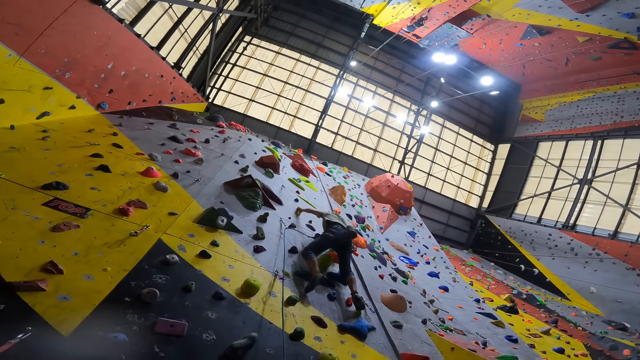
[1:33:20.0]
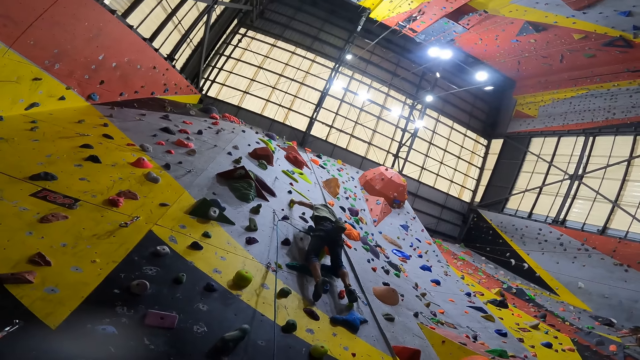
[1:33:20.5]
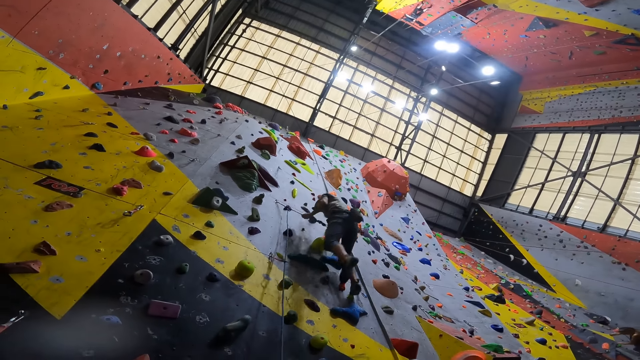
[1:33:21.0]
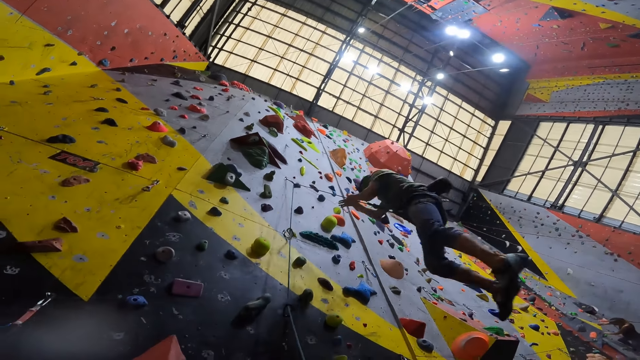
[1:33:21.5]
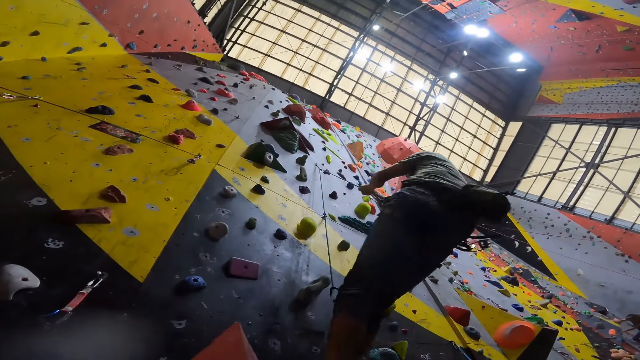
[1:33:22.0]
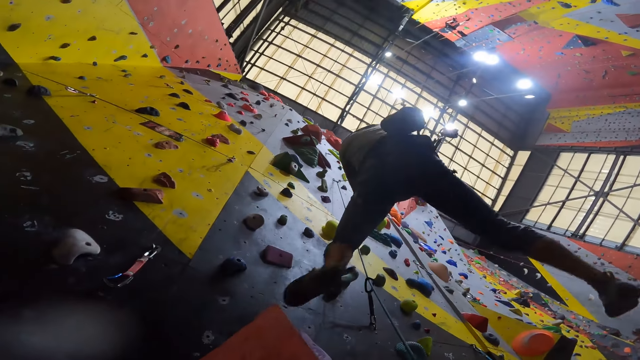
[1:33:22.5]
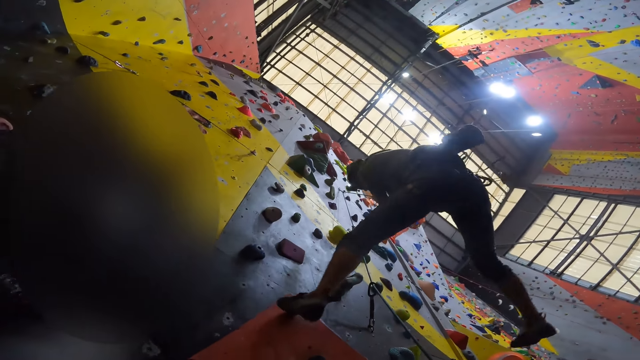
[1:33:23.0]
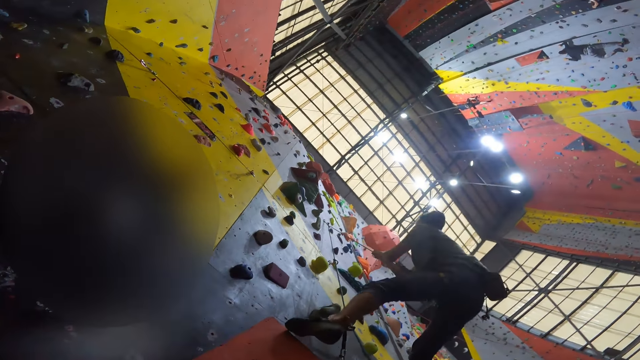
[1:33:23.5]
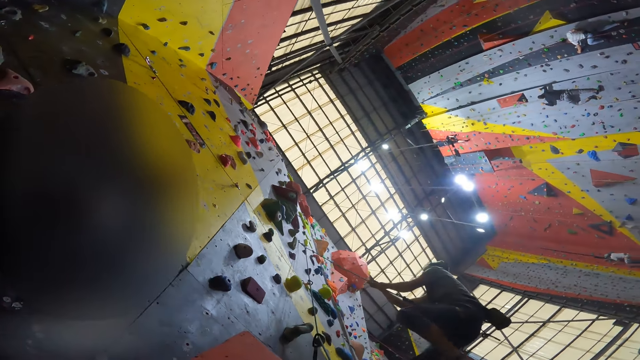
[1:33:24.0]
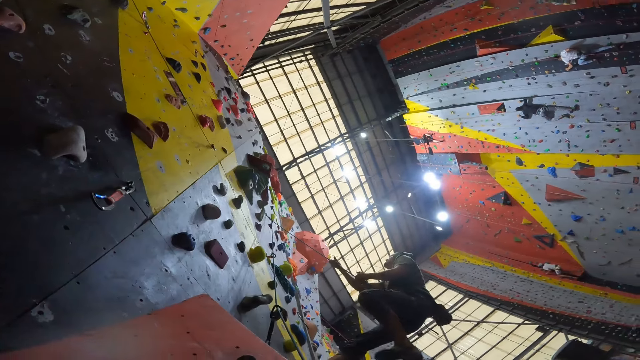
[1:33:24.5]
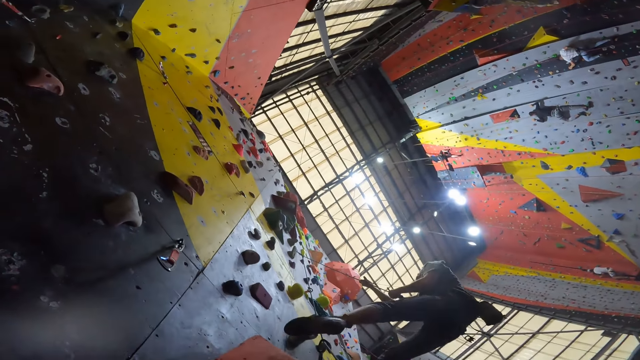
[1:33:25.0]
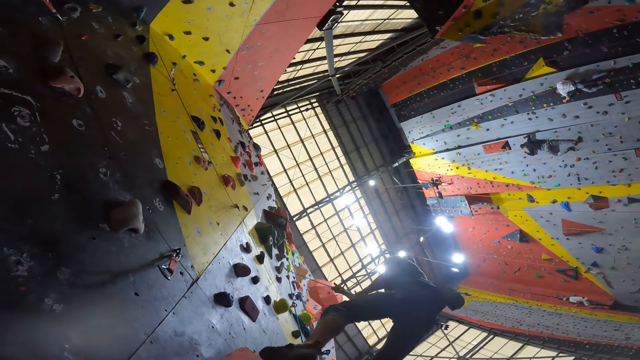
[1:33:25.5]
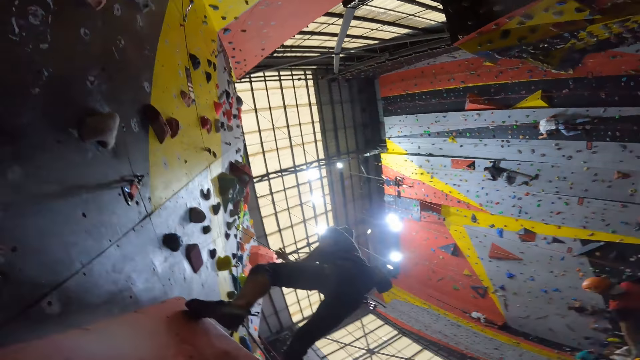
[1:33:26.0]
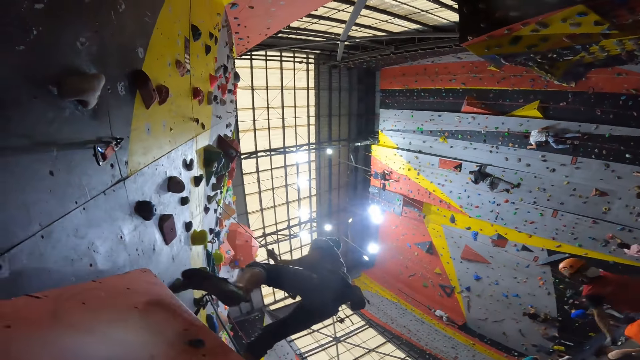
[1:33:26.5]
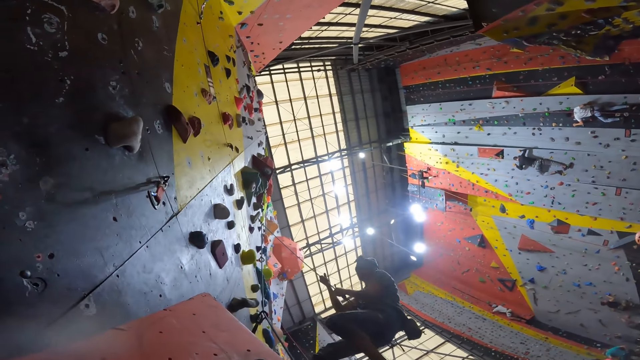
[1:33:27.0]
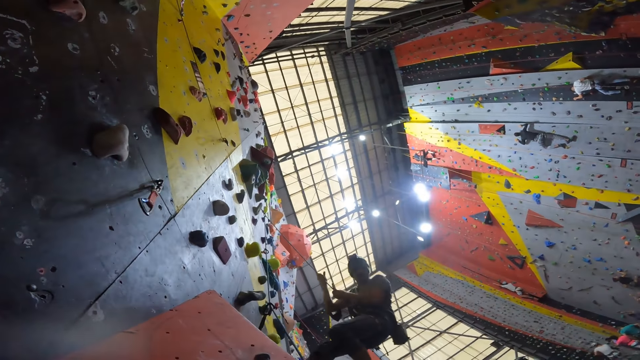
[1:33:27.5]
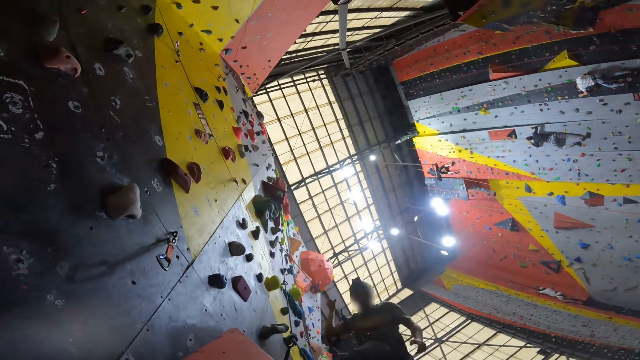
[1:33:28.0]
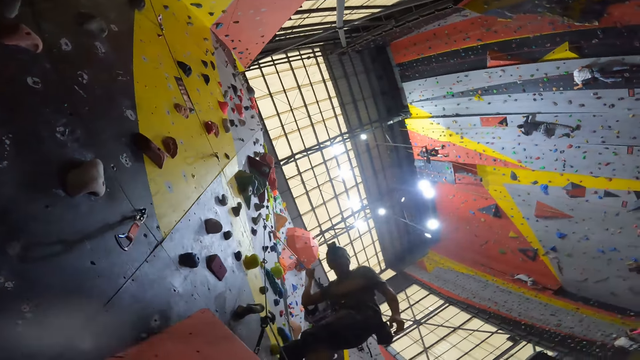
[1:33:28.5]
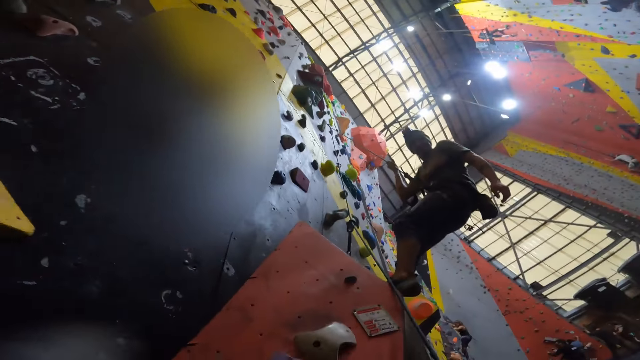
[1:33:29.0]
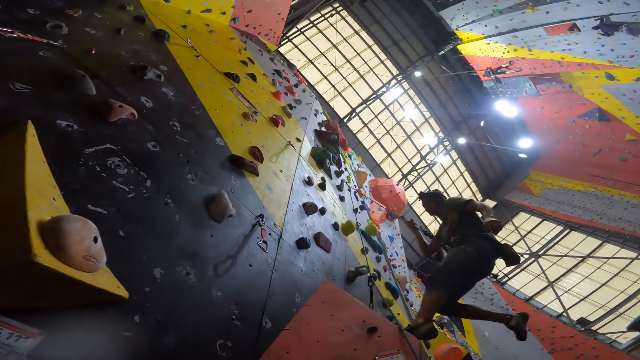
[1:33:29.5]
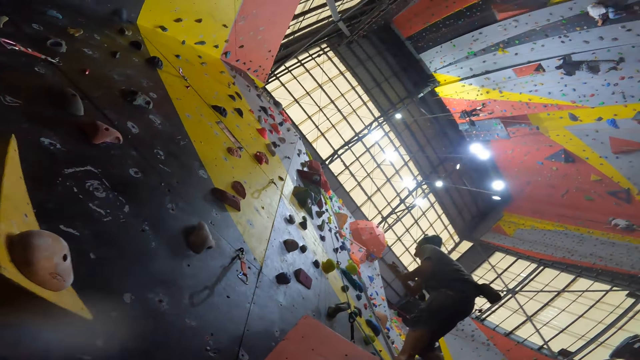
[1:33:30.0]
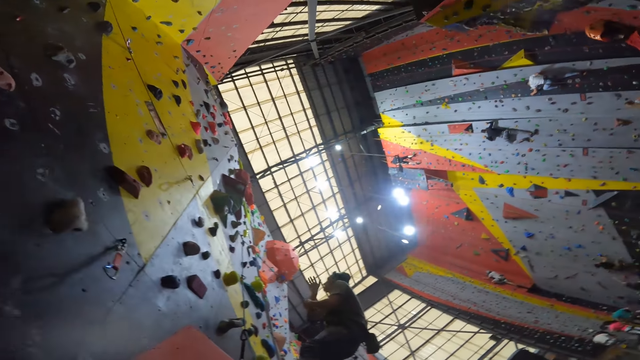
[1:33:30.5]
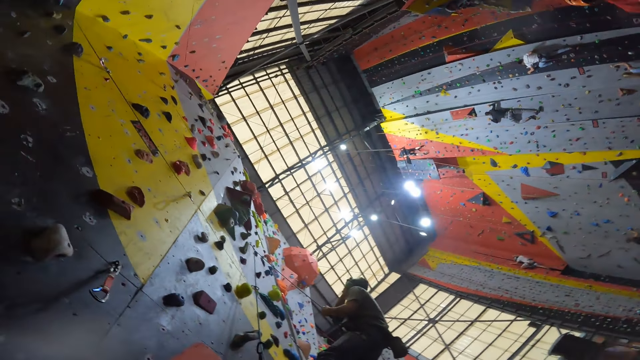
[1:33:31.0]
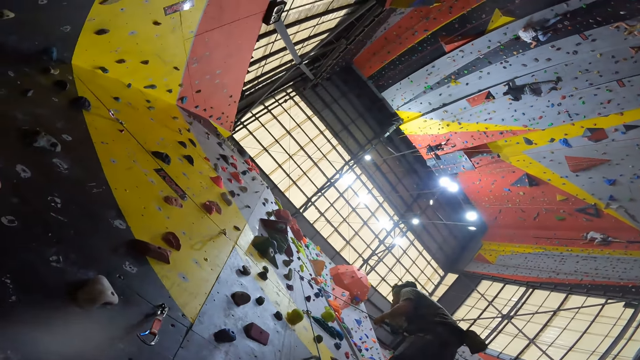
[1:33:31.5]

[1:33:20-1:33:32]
A person slides away from the wall. The person jumps down the wall and swings around. The person climbs the wall. The person looks at the camera wearer.

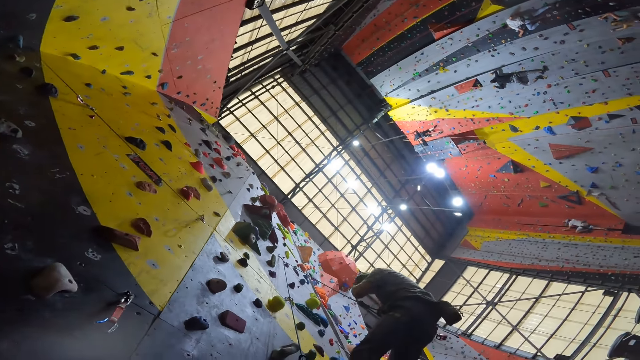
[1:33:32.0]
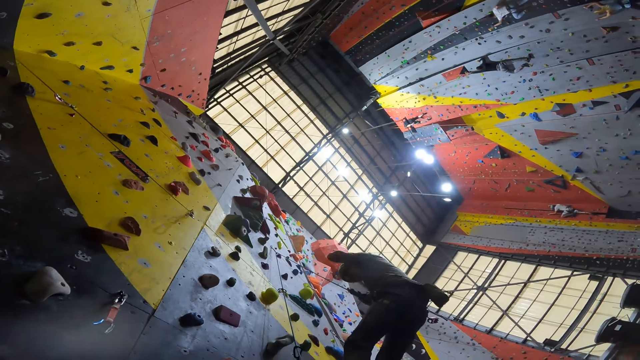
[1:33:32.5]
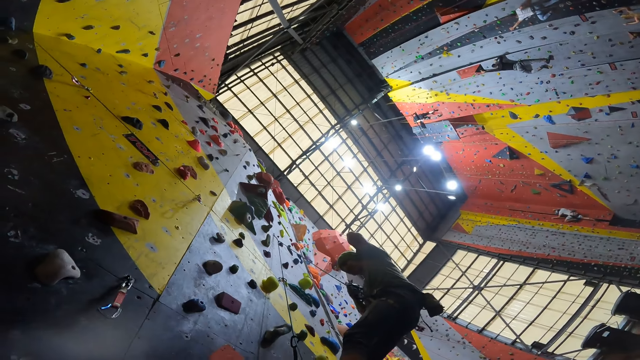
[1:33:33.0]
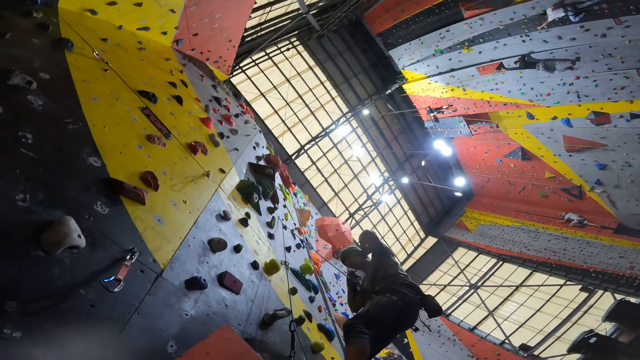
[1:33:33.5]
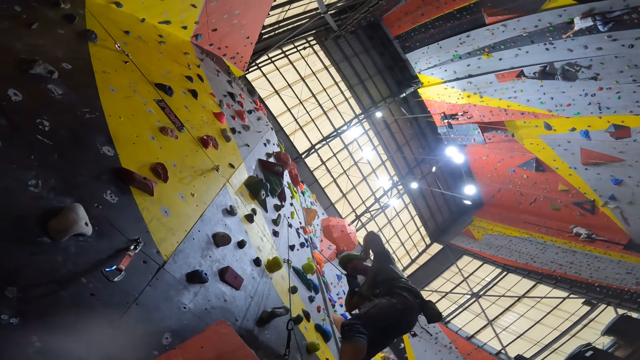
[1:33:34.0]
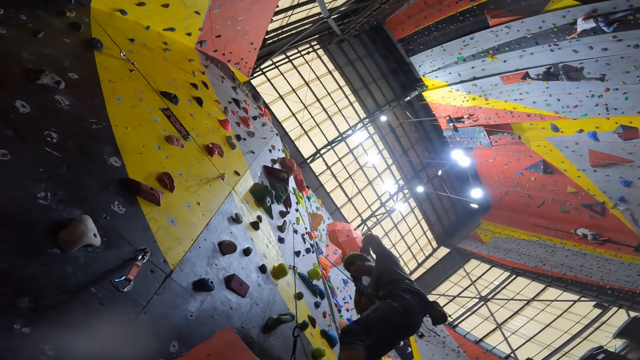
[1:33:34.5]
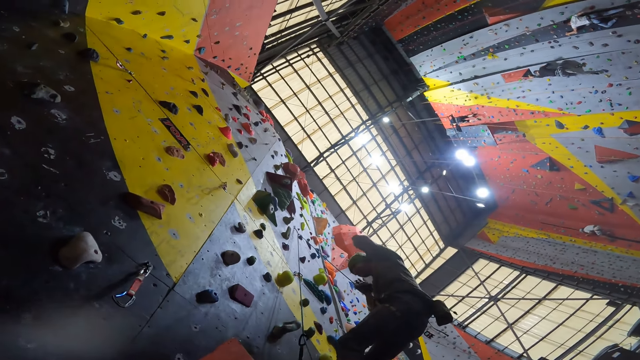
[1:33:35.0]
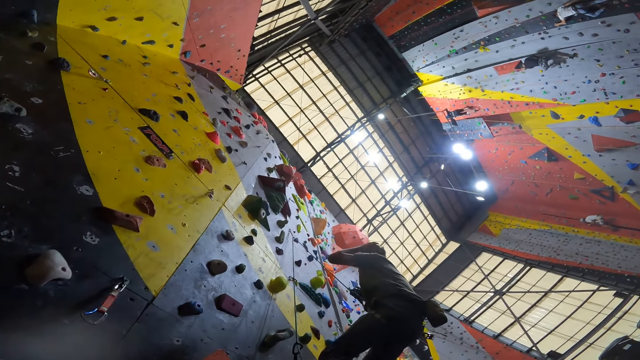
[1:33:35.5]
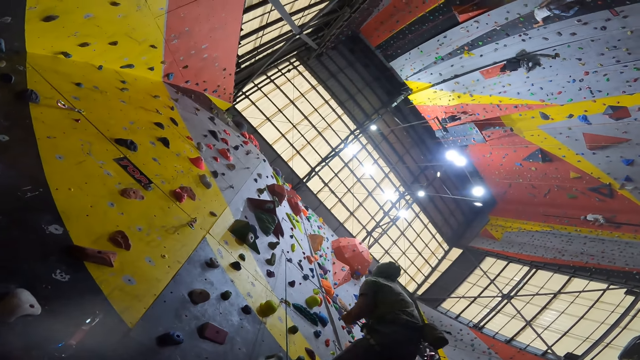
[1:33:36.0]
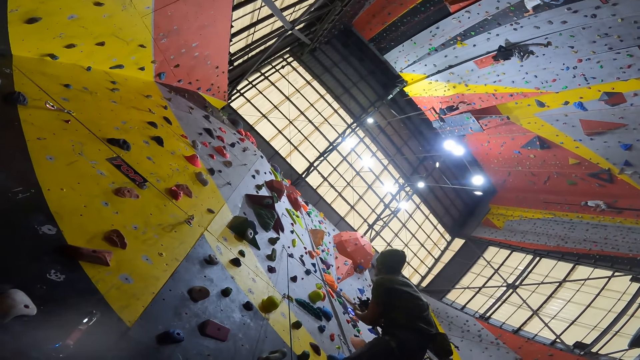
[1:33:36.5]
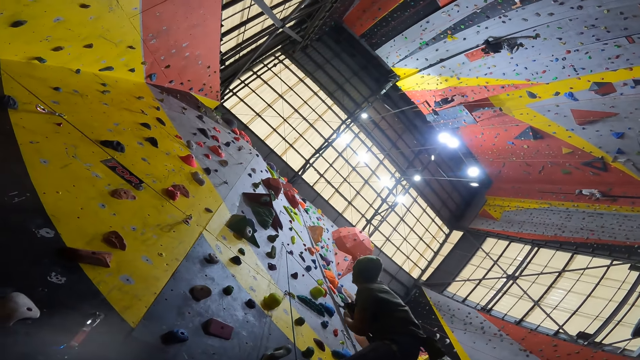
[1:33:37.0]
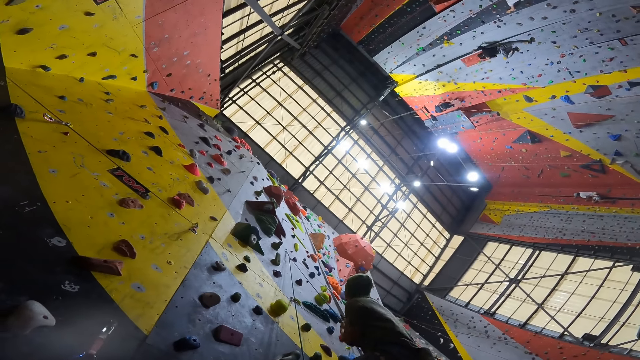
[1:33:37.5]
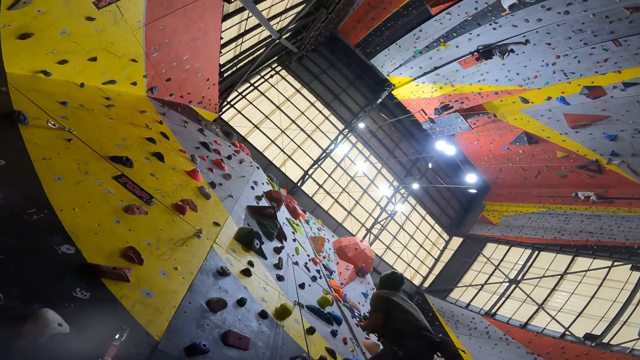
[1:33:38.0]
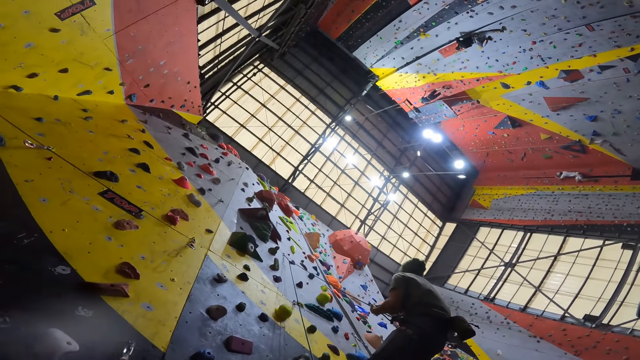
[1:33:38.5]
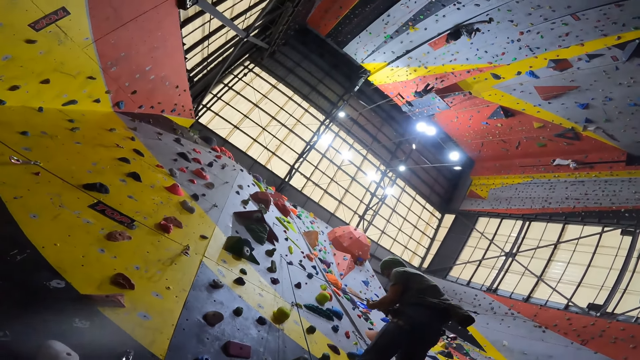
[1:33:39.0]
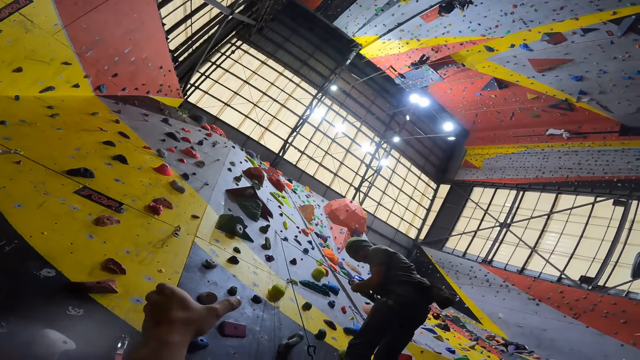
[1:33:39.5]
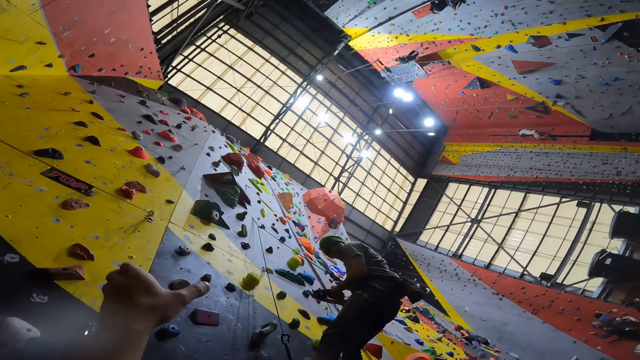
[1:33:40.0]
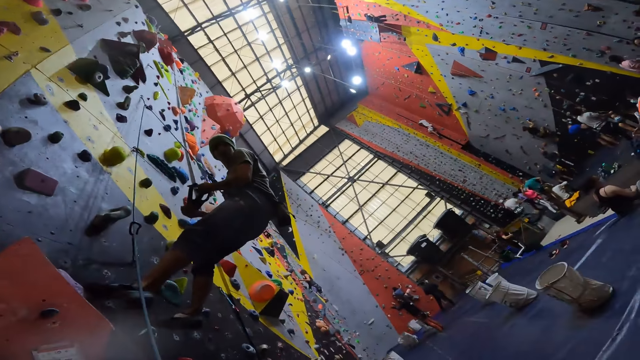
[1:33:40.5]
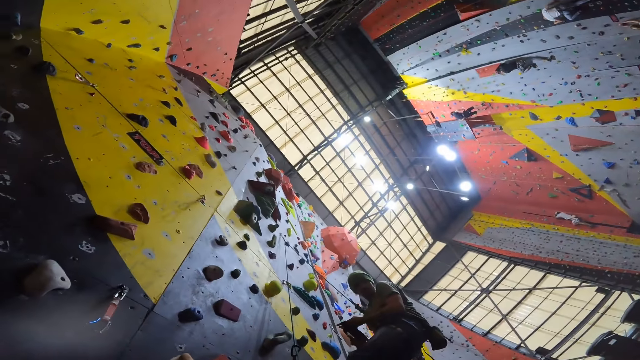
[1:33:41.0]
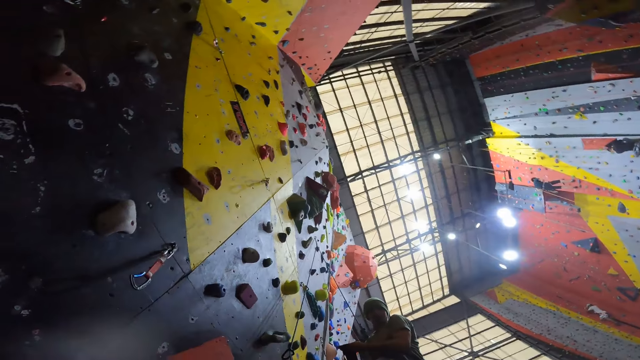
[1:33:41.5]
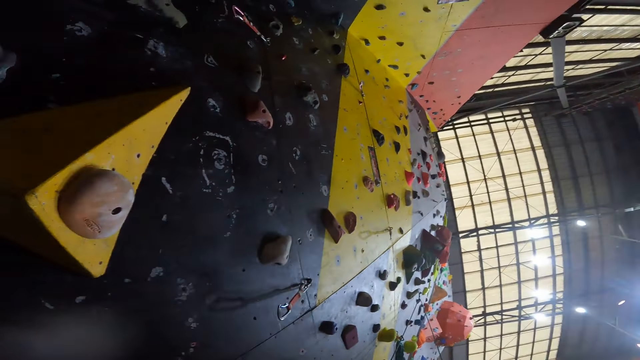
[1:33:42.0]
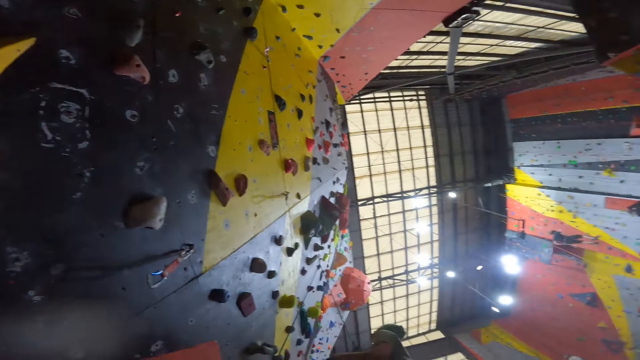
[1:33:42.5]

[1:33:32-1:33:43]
A person fixes the hat. The person adjusts the camera, holds the climbing rope, and looks up the wall. The camera wearer converses with the person. They look around and turn round.
